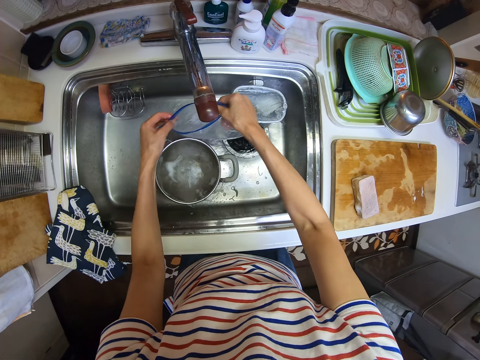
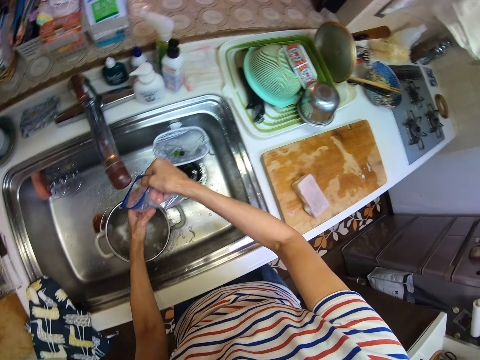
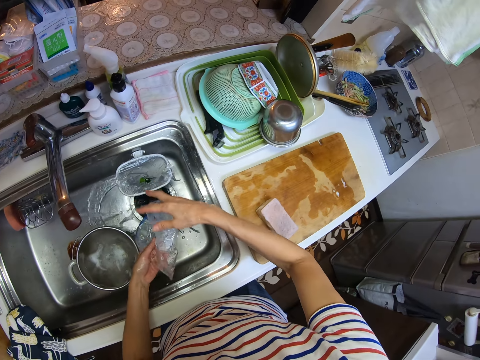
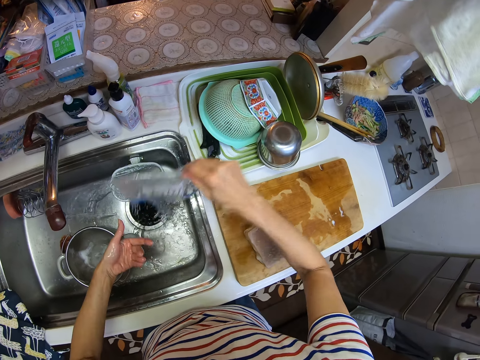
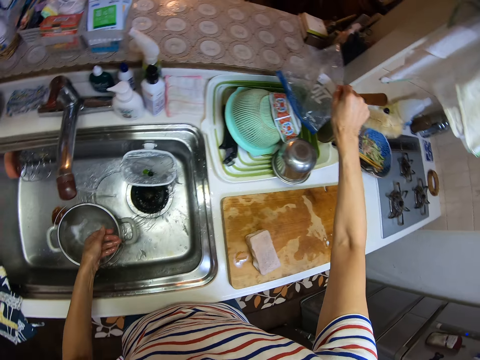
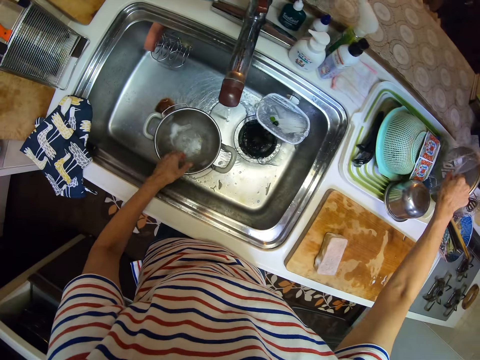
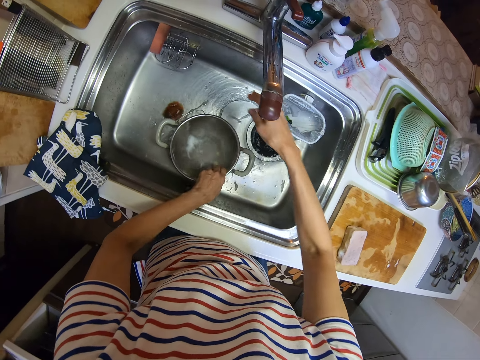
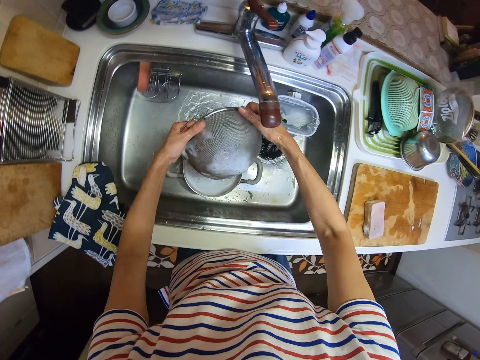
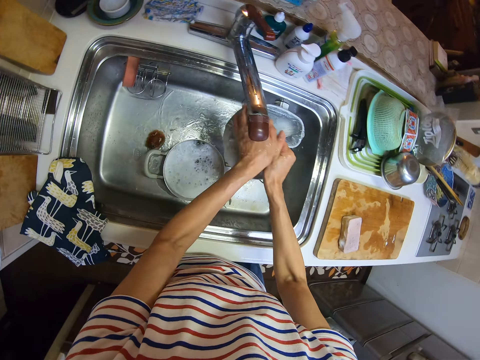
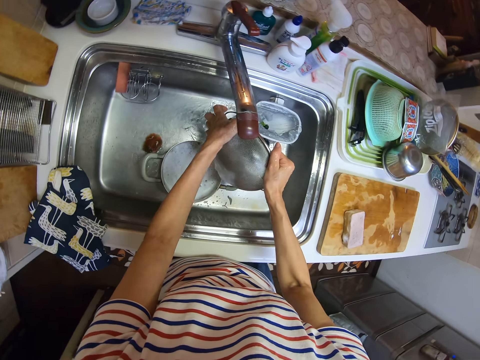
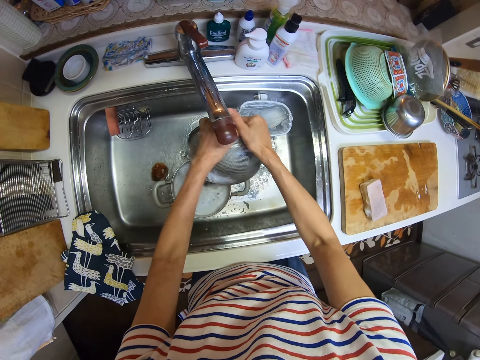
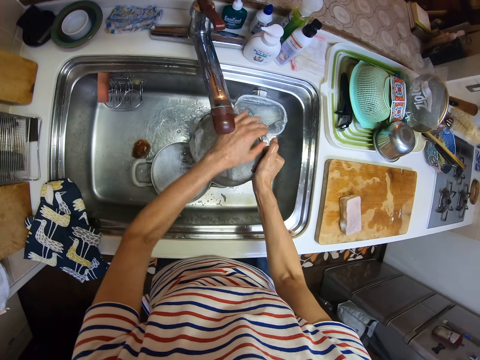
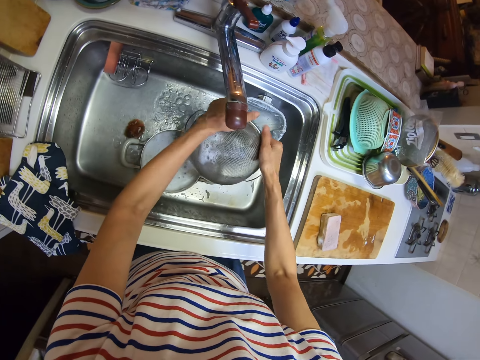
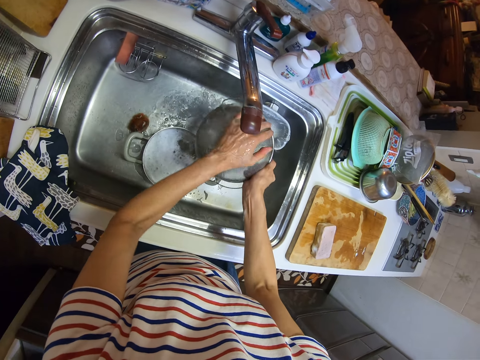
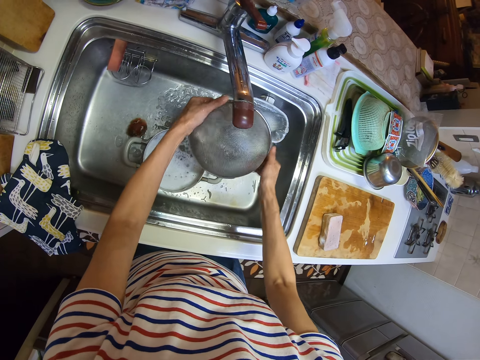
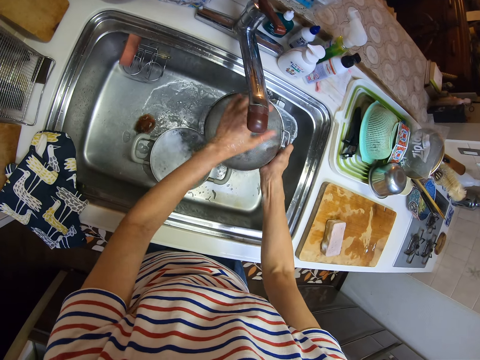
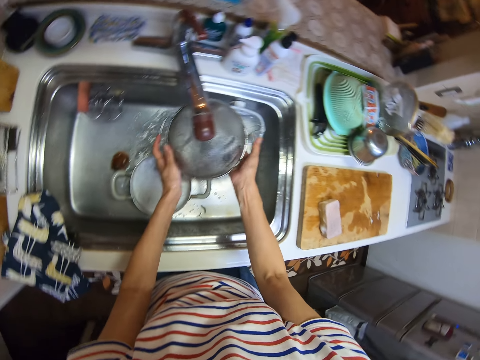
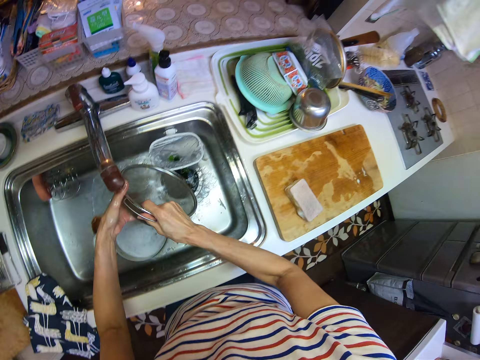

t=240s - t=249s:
The camera wearer drops the nylon in the plate rack on the cabinet. She picks the sieve on the pot in the sink with her left hand. She rinses the sieve in the sink.

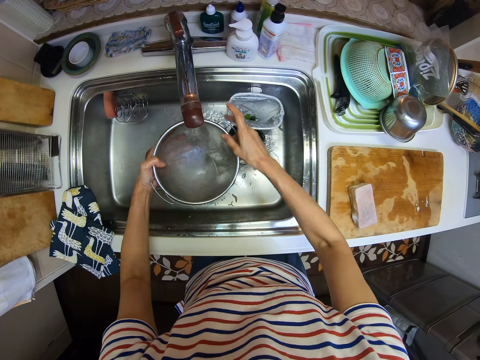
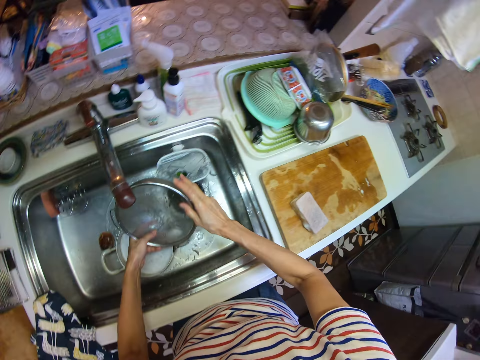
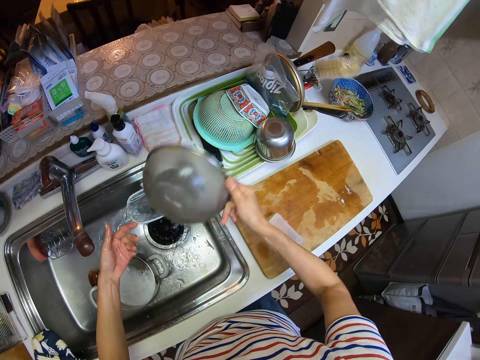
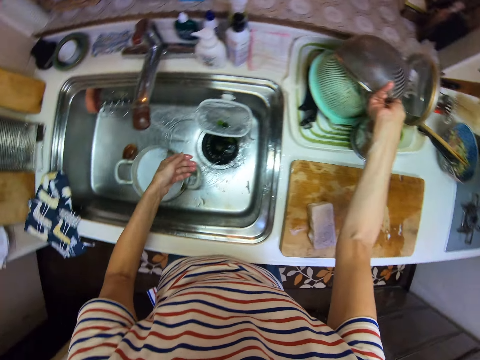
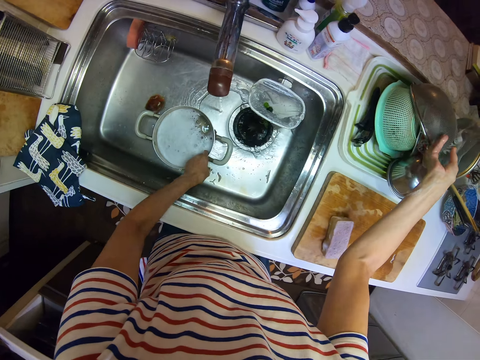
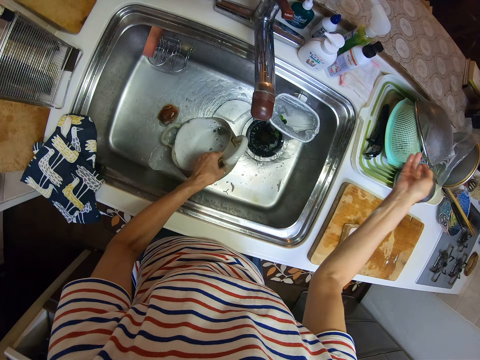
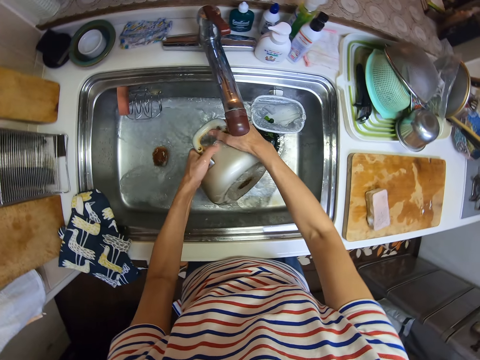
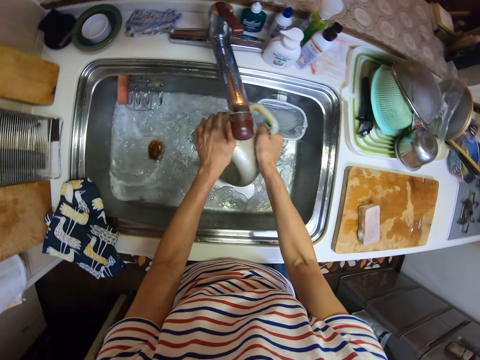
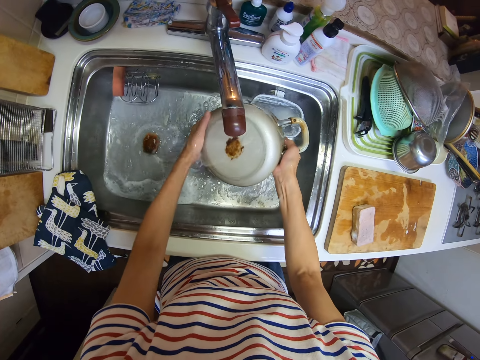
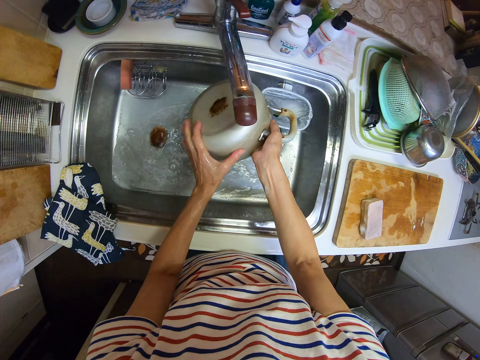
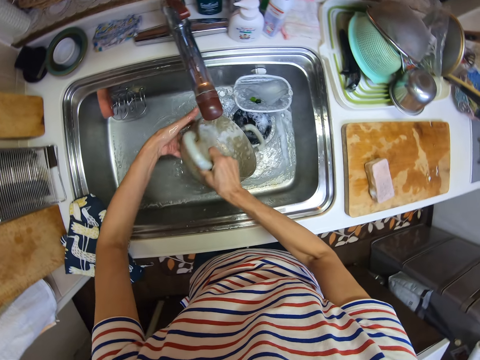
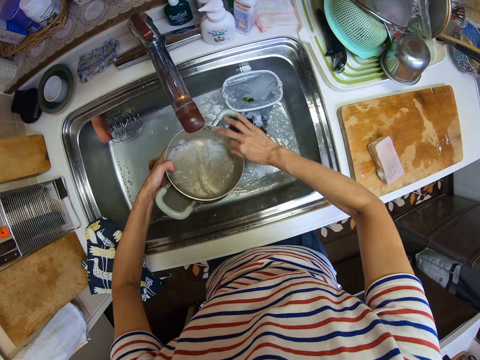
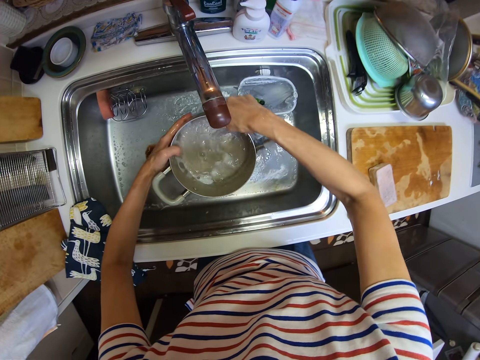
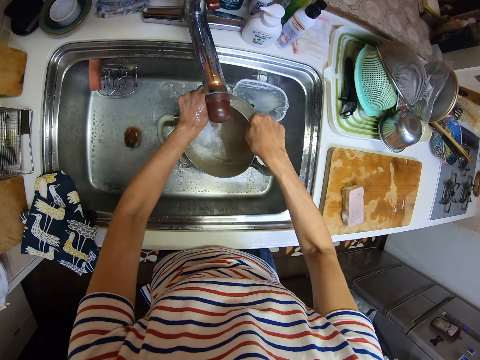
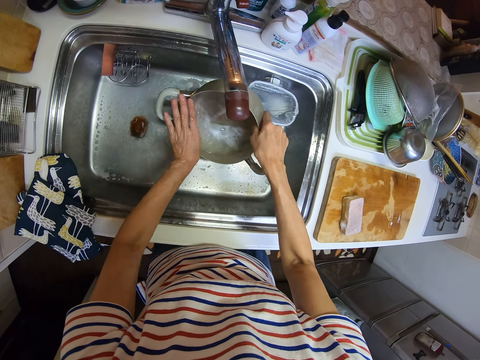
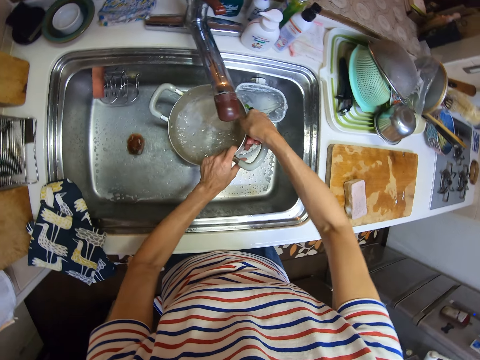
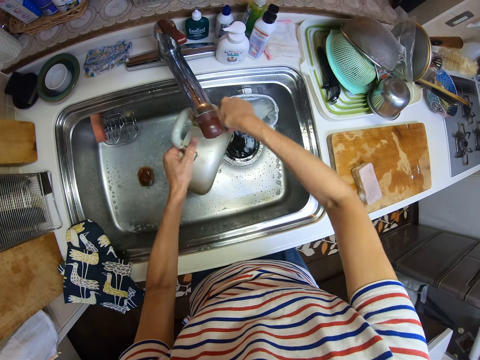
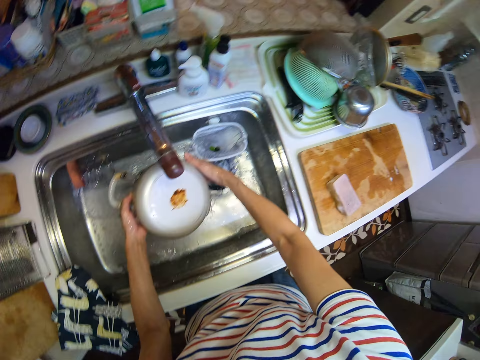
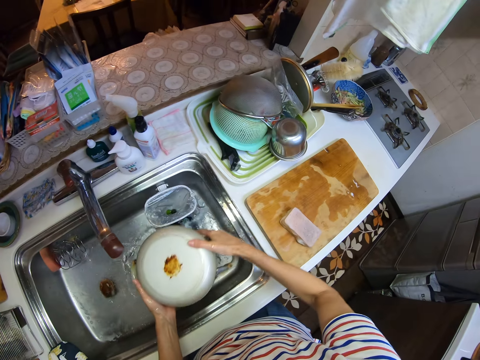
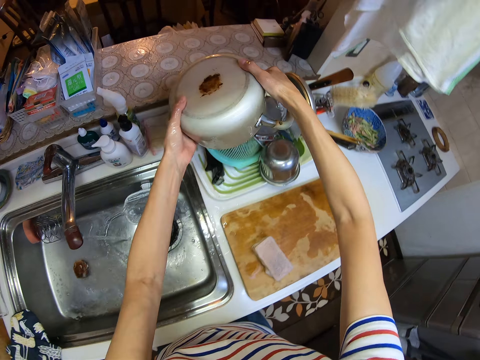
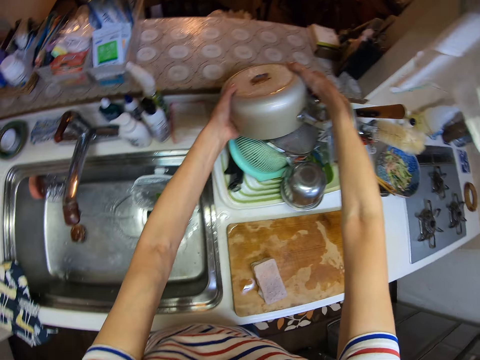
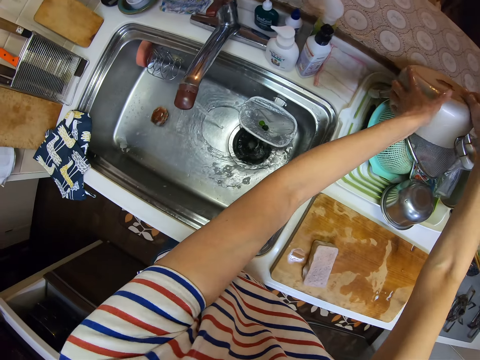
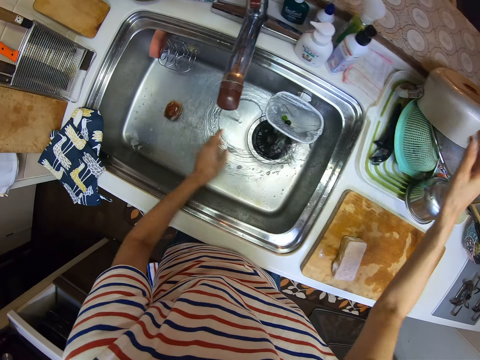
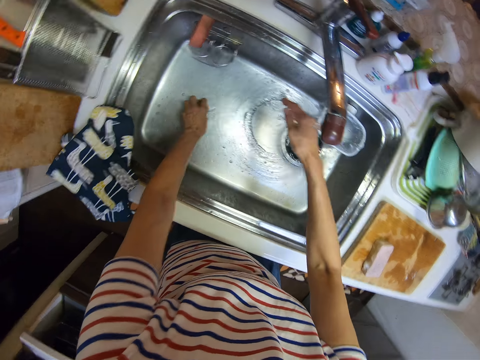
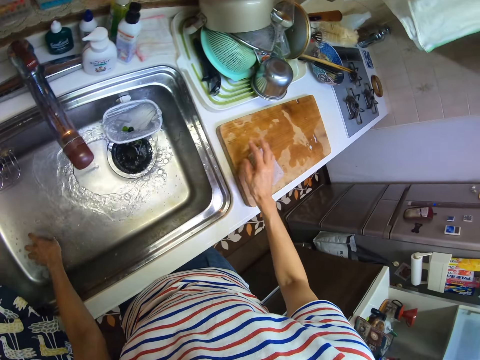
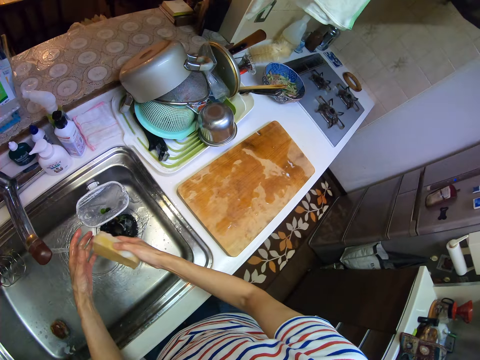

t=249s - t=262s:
The camera wearer drops the sieve in the plate rack on the cabinet. She picks the cooking pot. She rinses the pot in the sink. She drops the pot in the plate rack on the cabinet. She touches the steel wool in the sink. She picks the foam on the chopping board on the cabinet with her right hand.

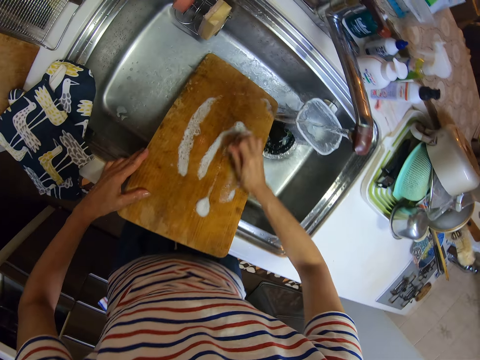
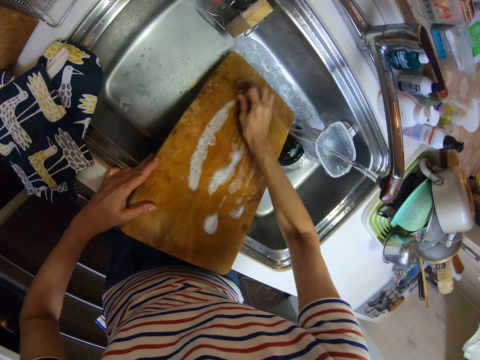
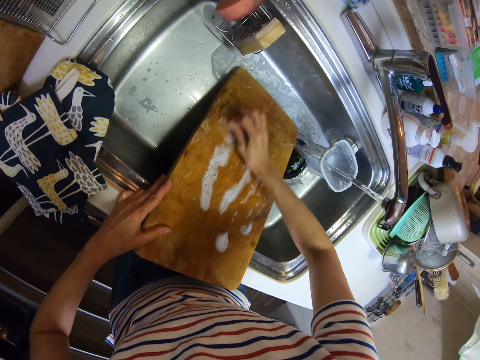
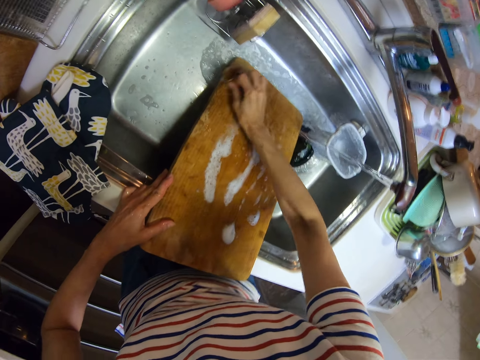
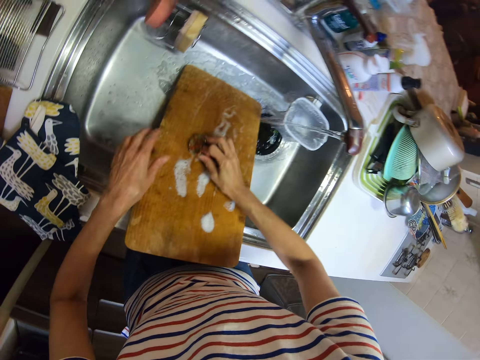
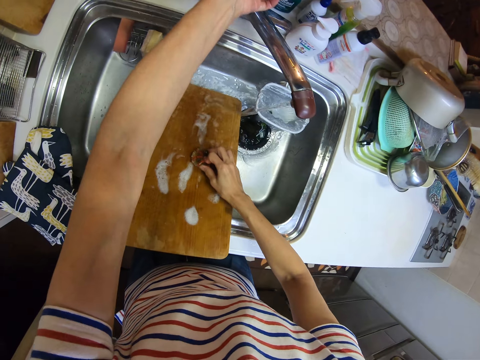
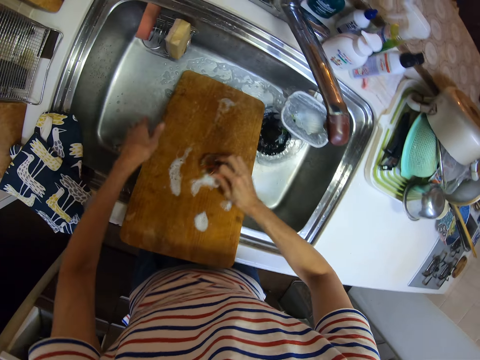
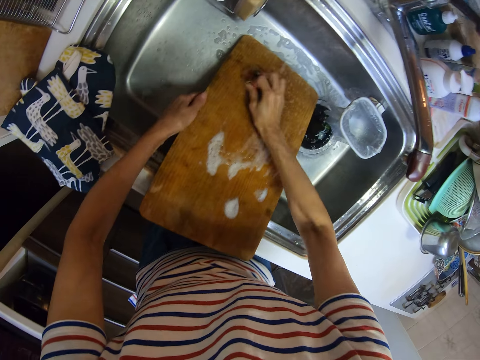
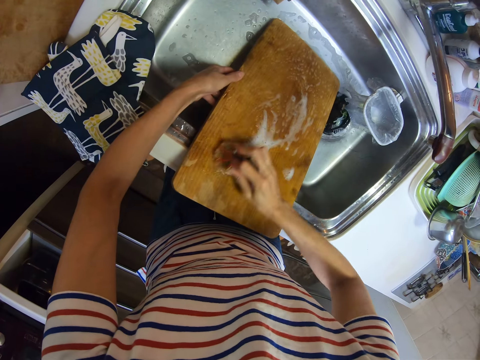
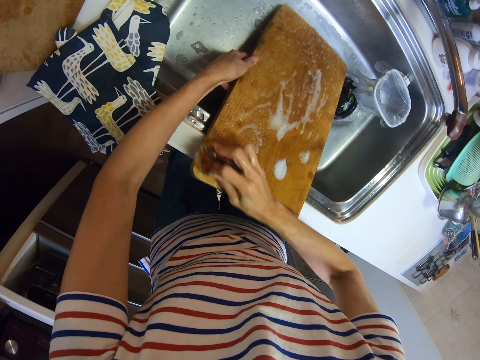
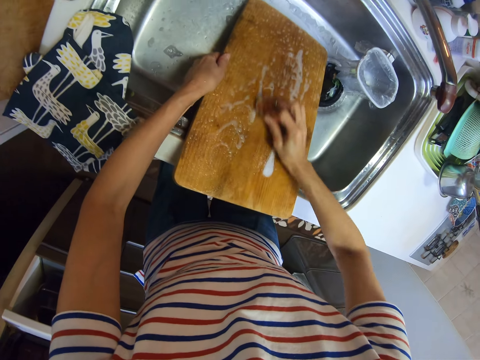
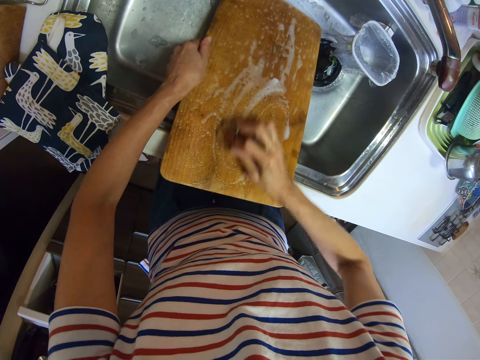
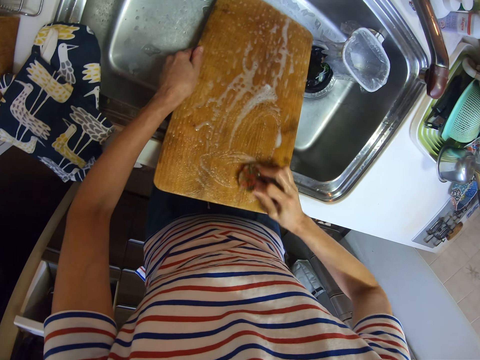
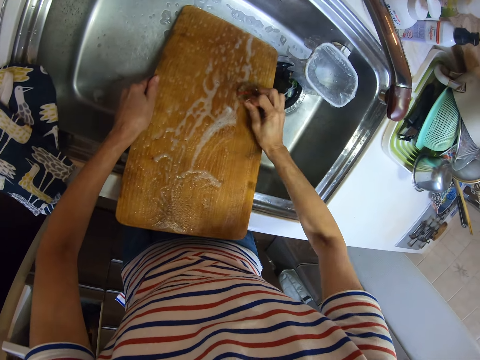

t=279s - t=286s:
The camera wearer scrubs the chopping board in the sink with the sponge. They switch off the tap. They scrub the chopping board in the sink with the sponge.
